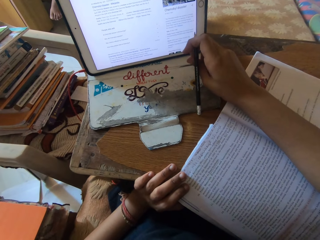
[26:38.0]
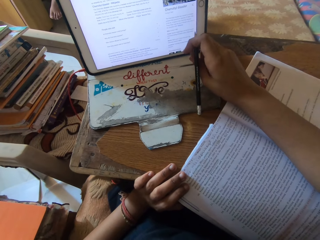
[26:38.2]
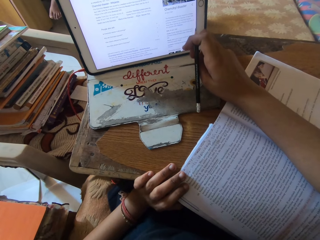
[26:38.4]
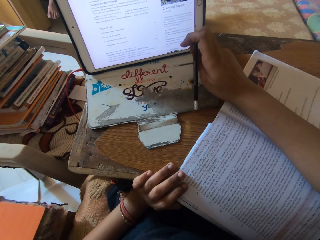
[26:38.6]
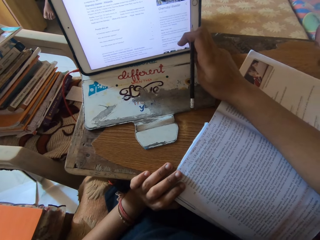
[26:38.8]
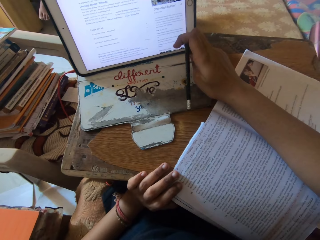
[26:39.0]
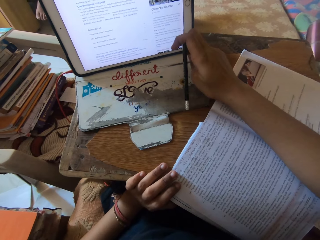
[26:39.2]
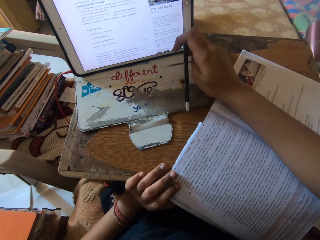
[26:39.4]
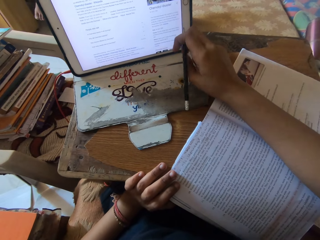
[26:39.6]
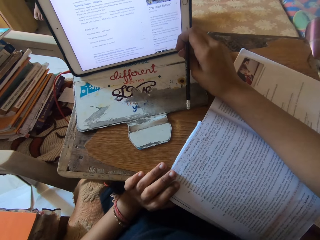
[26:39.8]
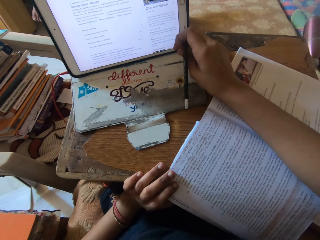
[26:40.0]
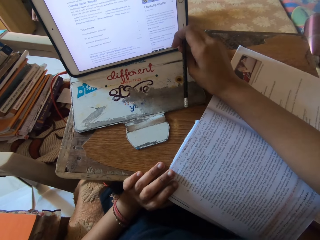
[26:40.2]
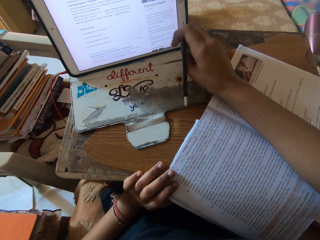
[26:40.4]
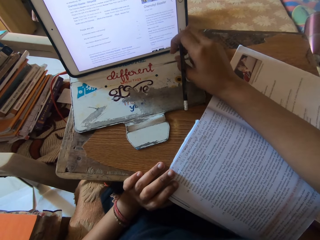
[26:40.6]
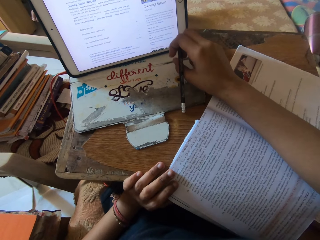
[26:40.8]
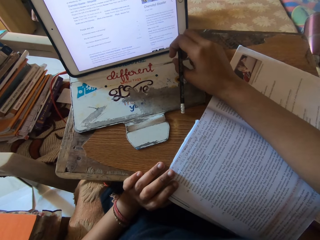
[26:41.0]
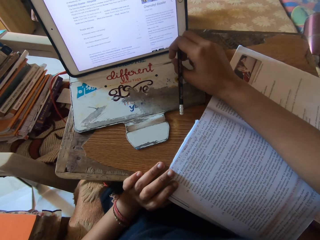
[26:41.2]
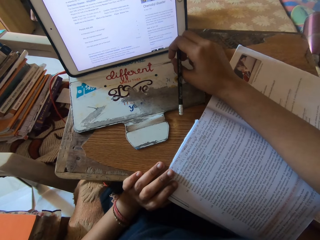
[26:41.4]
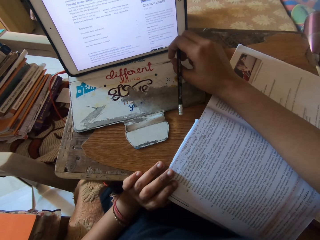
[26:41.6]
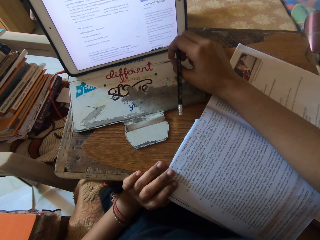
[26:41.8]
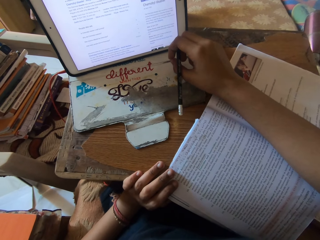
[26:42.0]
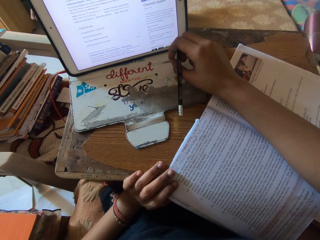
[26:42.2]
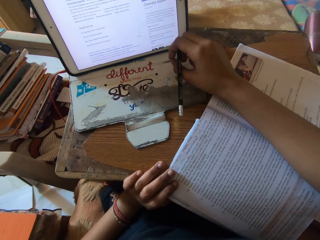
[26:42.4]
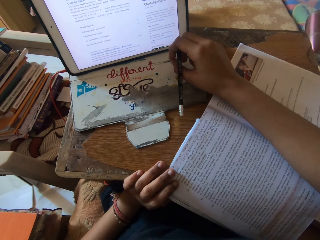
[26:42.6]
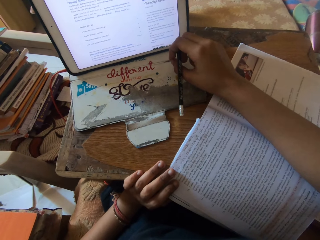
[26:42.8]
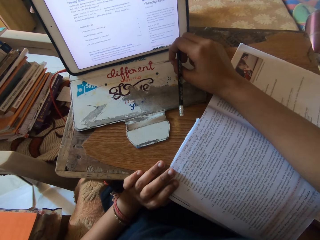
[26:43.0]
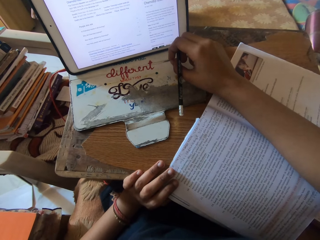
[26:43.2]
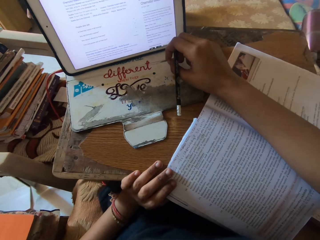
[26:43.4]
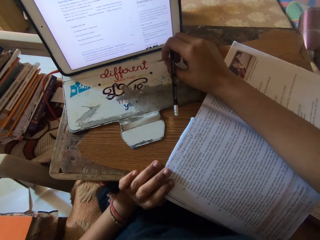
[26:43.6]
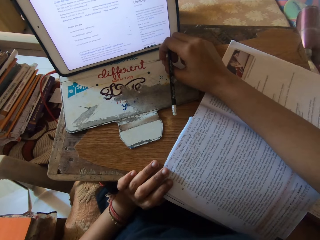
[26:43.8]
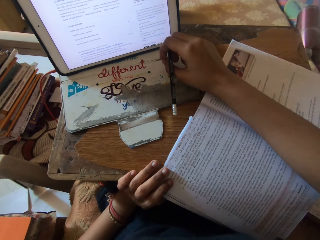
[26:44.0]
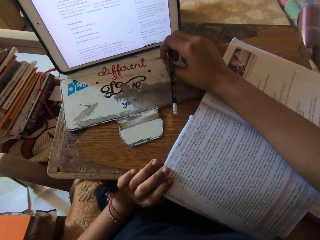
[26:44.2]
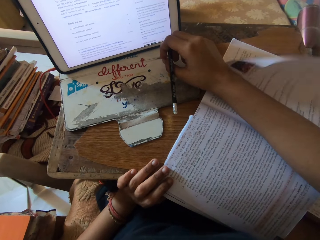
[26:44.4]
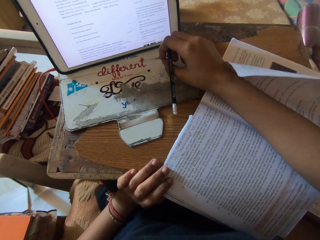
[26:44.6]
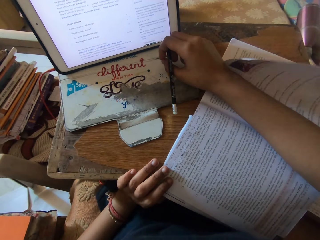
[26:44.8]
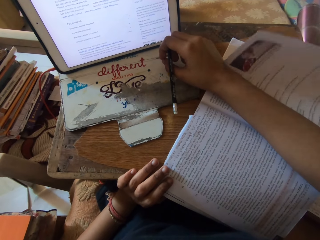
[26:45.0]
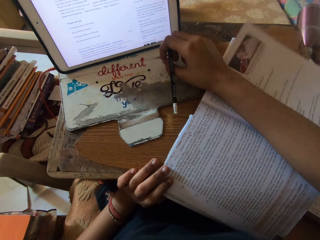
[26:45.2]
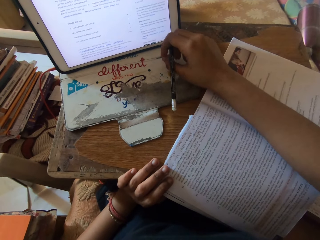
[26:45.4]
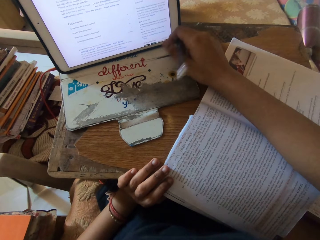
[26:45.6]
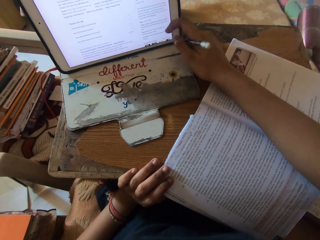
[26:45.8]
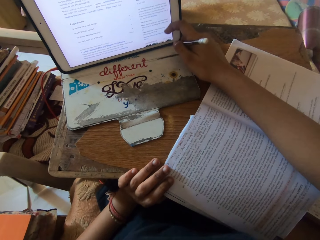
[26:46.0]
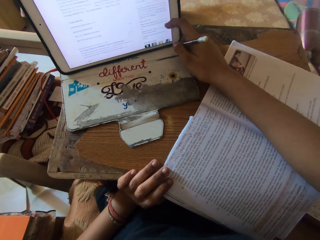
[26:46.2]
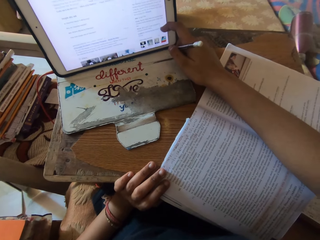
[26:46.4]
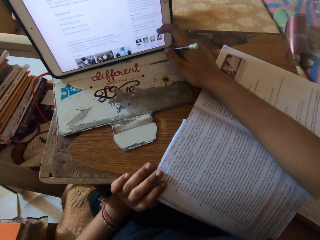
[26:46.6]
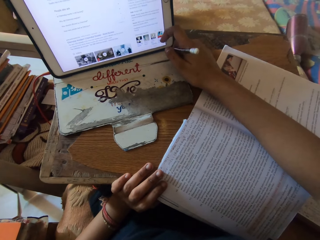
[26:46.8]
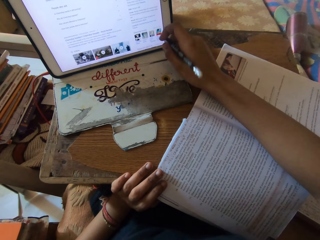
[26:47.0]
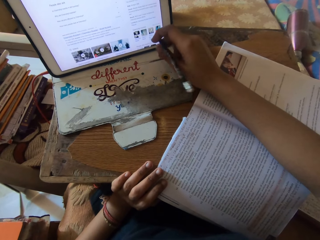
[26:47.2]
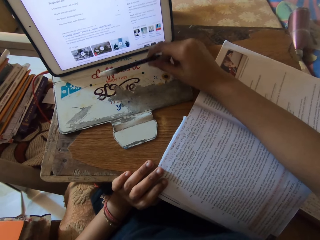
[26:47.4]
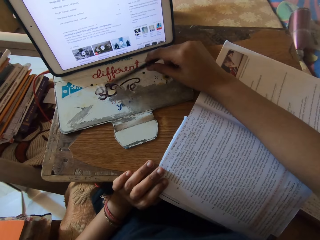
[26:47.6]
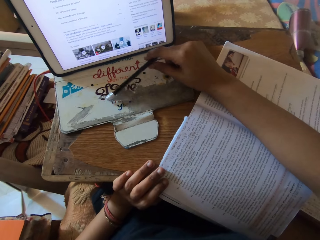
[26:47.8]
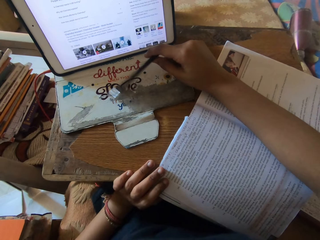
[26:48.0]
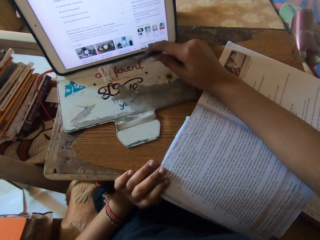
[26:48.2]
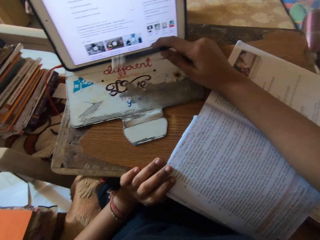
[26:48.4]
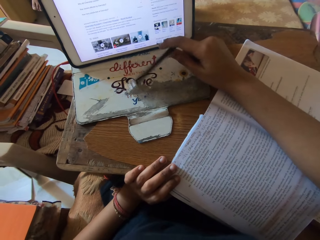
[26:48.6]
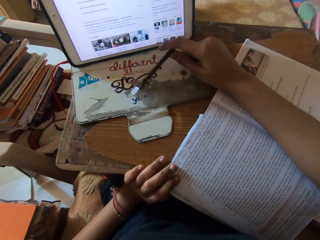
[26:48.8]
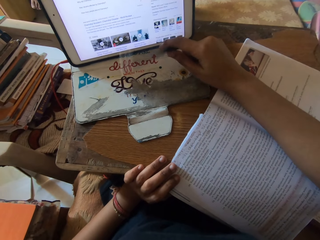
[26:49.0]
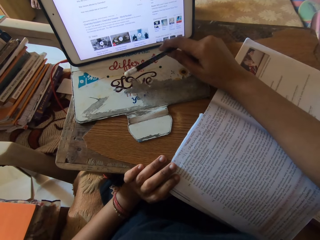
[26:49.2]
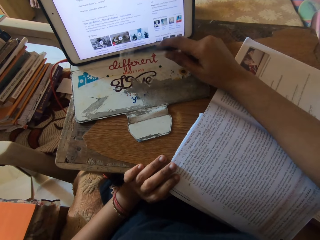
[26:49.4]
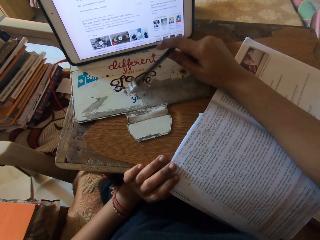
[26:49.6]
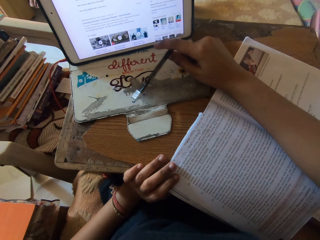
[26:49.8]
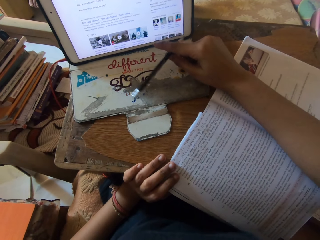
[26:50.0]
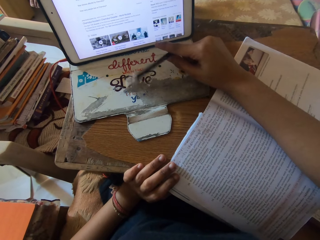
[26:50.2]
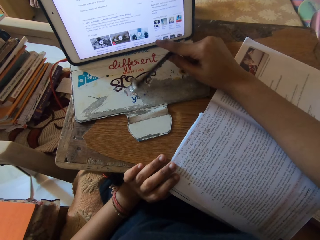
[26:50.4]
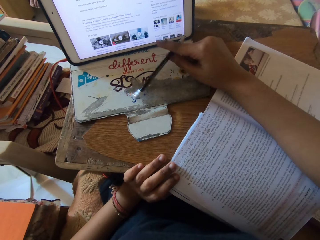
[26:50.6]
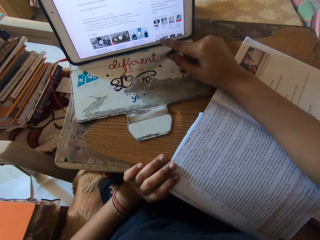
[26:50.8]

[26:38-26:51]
The camera wearer operates the tablet on the table with her right hand. She hits the pencil in her right hand on the table, on the cover of the tablet.

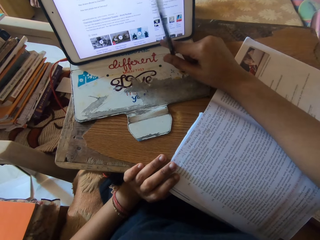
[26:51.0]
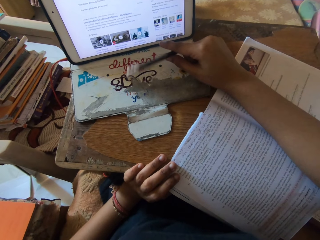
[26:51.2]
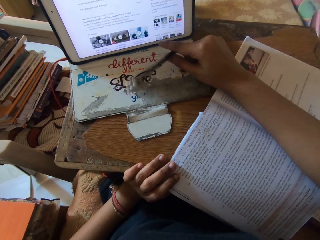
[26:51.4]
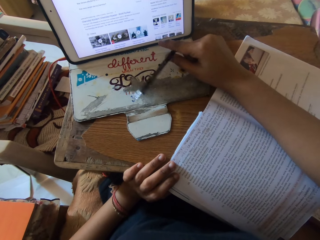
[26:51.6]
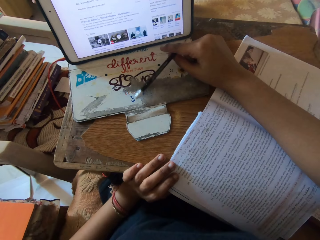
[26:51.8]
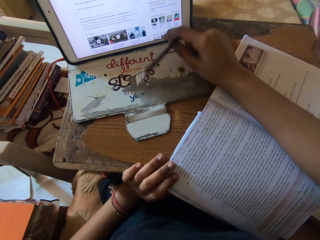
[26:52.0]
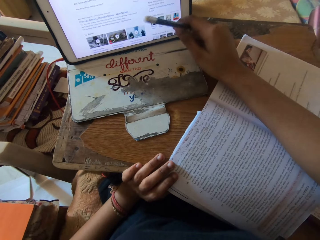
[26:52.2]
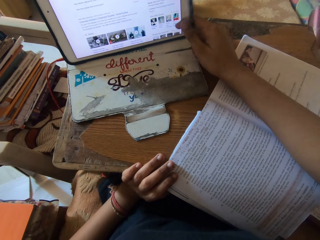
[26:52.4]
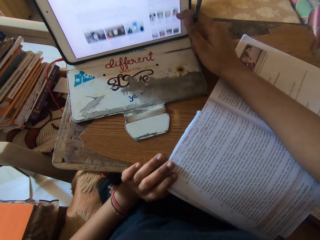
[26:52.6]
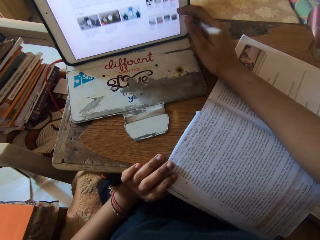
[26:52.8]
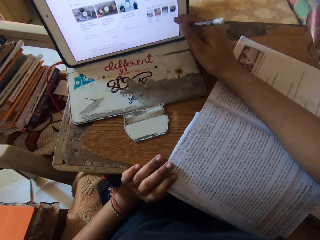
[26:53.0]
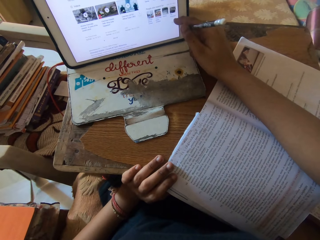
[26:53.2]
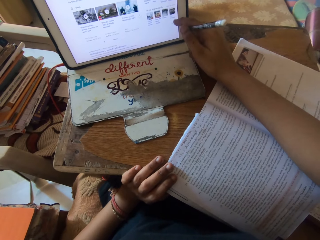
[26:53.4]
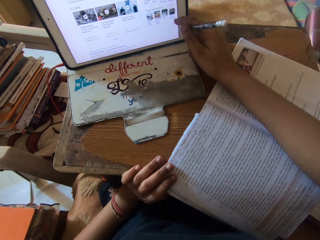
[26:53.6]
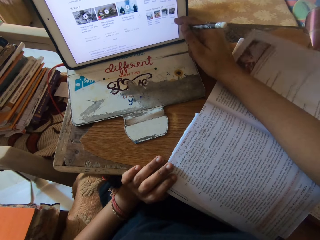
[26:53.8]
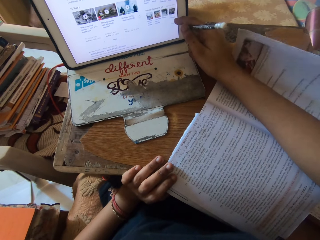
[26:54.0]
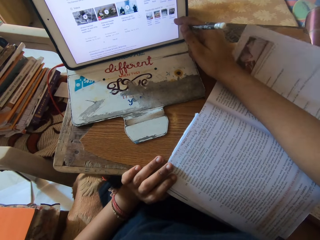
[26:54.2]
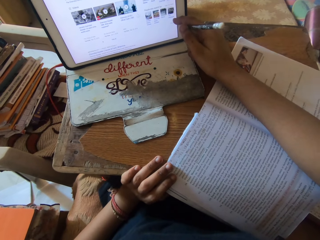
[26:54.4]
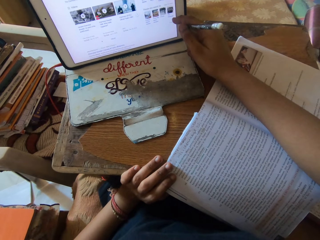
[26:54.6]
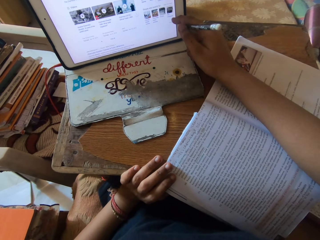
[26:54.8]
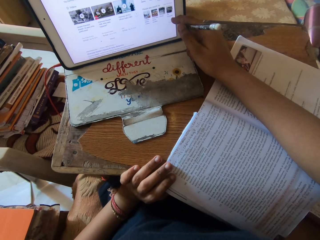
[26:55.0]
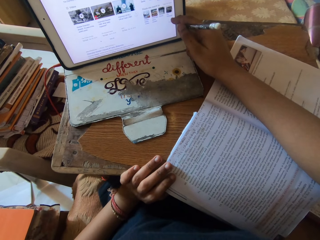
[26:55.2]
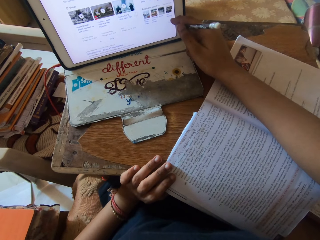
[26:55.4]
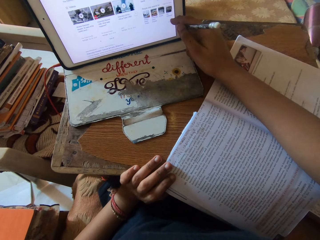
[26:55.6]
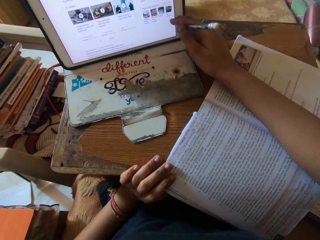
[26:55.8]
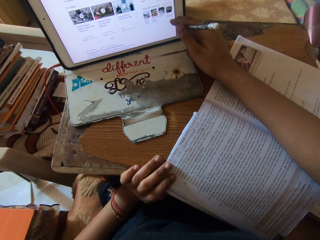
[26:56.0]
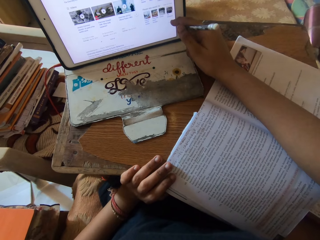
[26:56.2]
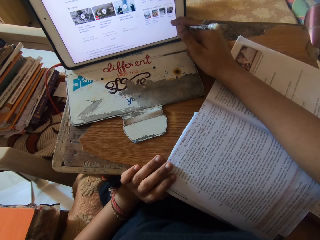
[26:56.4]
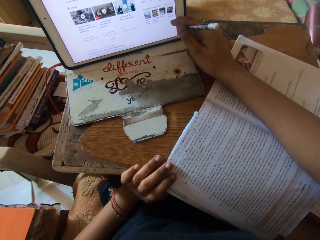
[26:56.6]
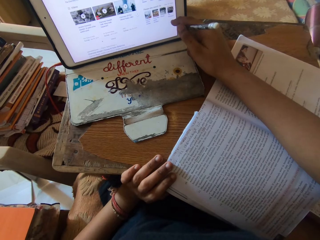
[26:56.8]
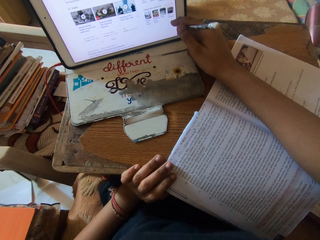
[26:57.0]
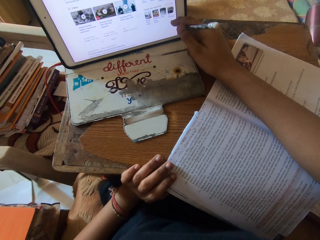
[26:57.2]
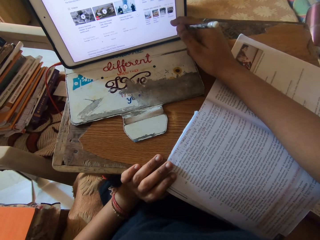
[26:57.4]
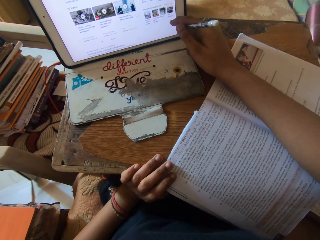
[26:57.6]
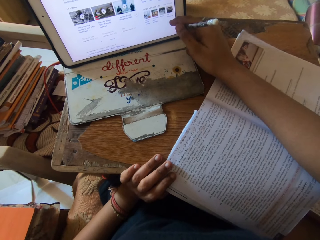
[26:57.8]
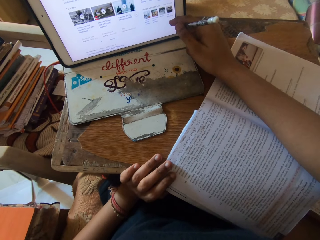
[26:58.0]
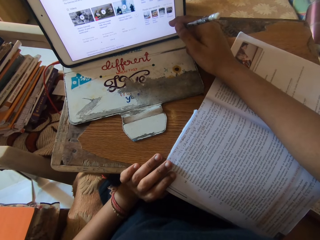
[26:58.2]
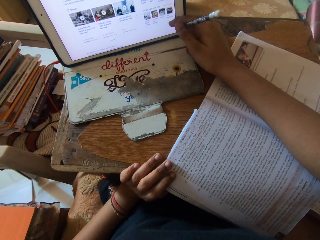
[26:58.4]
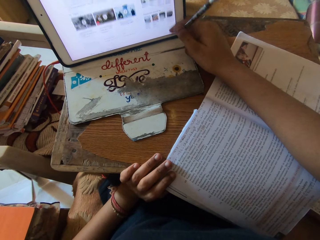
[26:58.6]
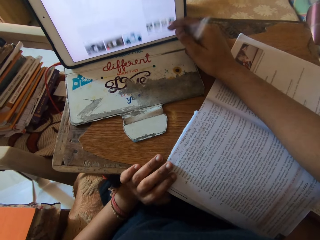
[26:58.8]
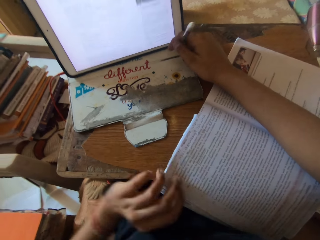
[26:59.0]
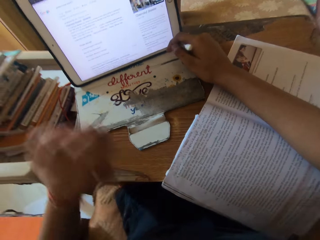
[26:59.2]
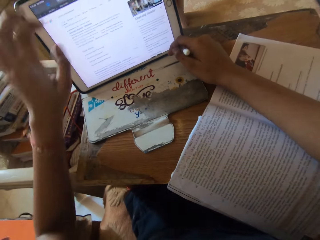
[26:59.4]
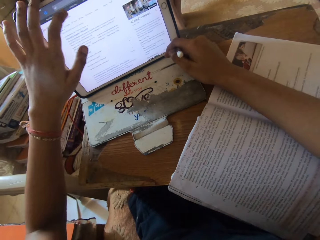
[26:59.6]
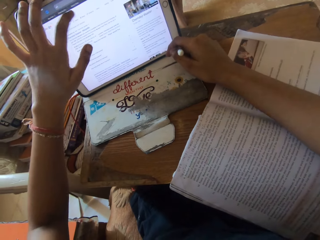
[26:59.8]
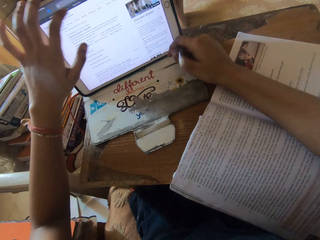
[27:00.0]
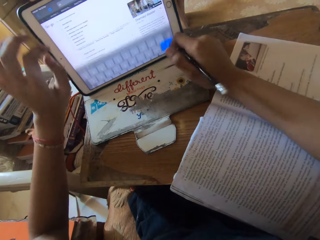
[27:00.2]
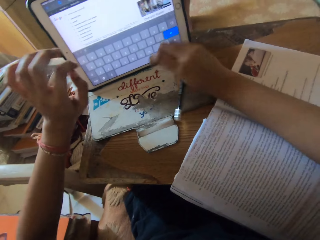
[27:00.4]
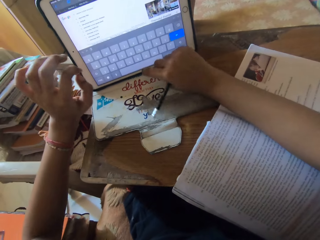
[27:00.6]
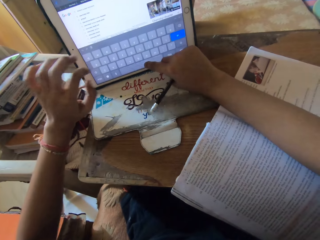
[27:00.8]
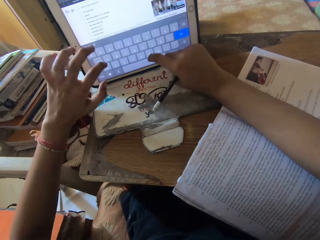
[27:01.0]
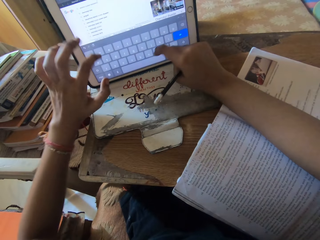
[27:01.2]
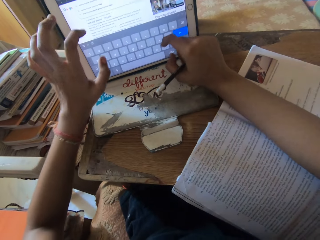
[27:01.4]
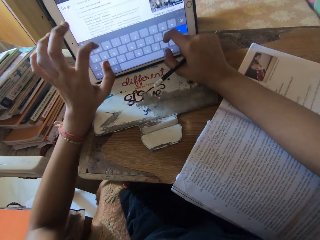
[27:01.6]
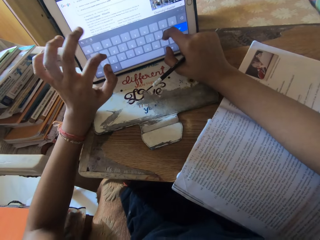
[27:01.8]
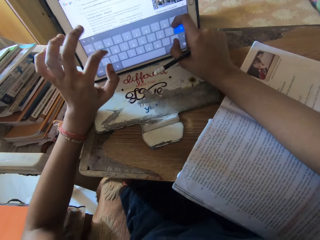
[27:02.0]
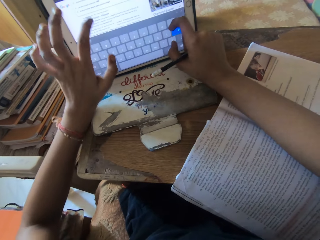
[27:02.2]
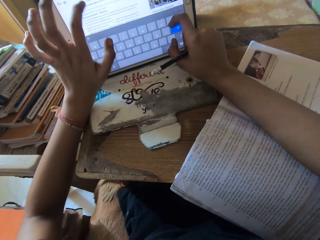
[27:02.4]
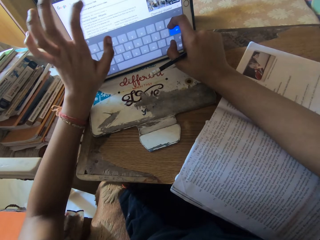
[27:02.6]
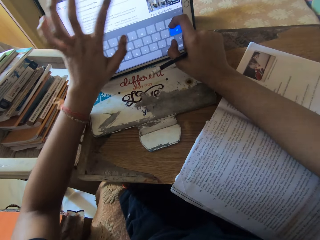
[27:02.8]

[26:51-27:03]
The camera wearer operates the iPad on the table with her right hand. She operates the iPad on the table with her right hand again. She operates the iPad on the table with her hands.
